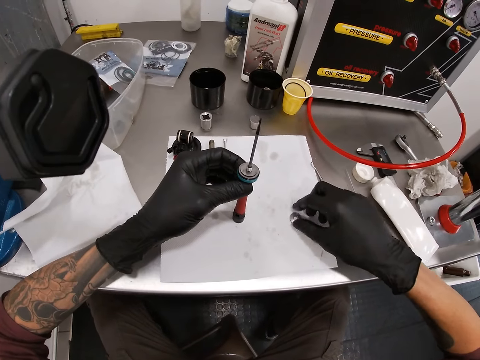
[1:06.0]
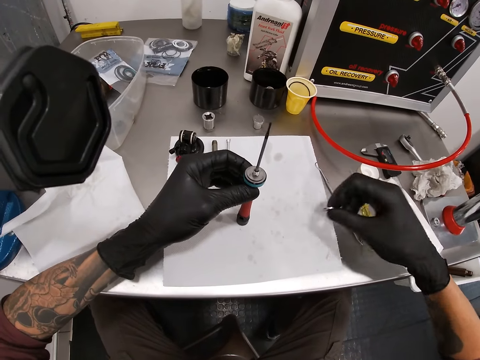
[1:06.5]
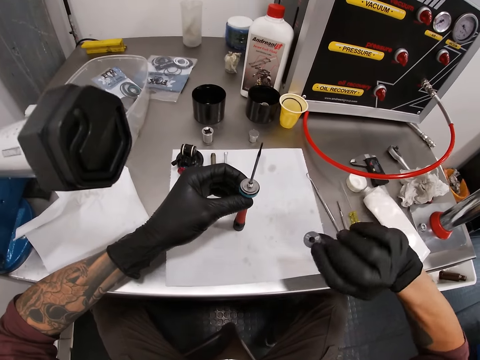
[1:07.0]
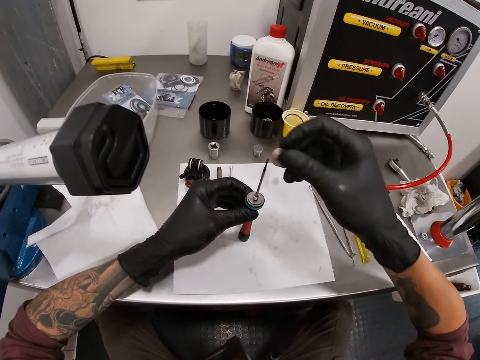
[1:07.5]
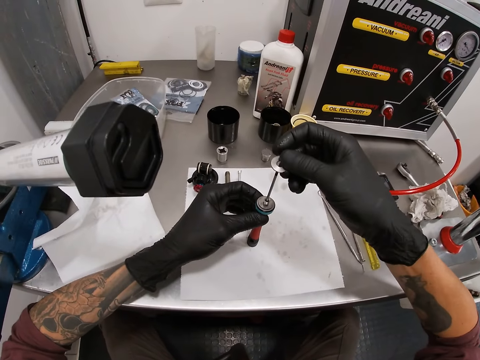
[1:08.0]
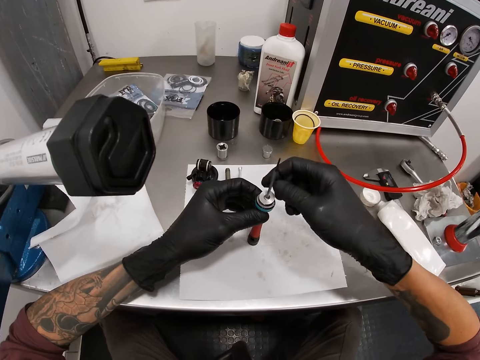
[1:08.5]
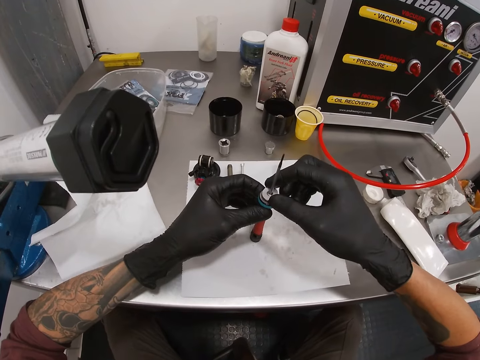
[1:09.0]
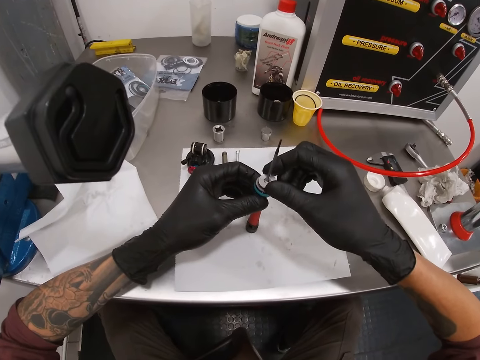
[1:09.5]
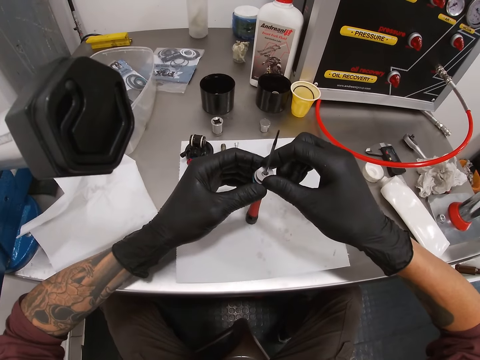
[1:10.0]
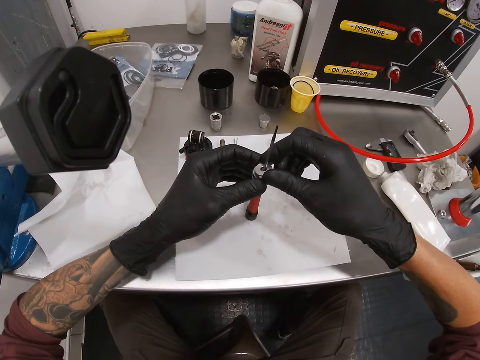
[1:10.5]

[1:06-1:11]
The camera wearer inserts the ring metal in the screwdriver with his right gloved hand.

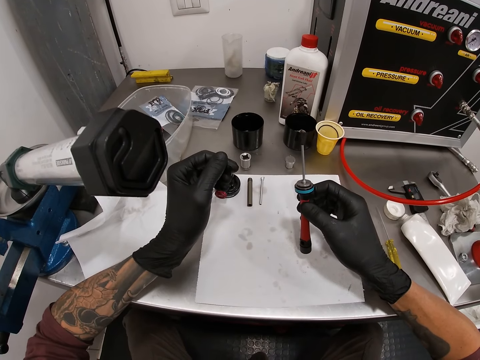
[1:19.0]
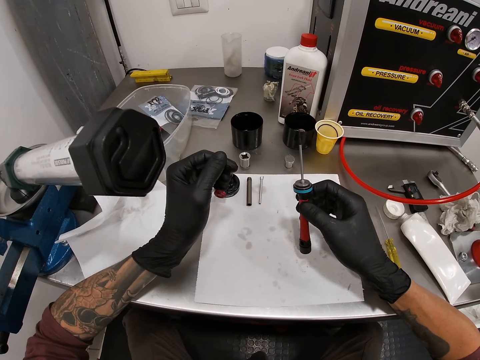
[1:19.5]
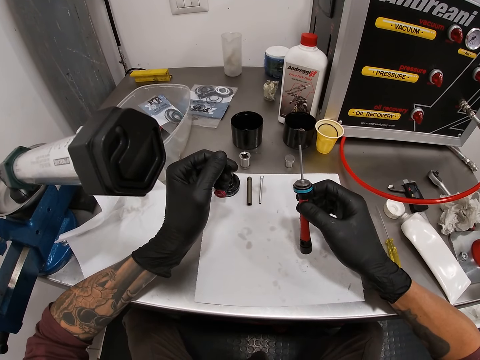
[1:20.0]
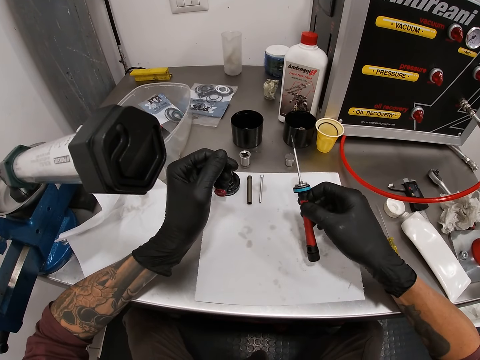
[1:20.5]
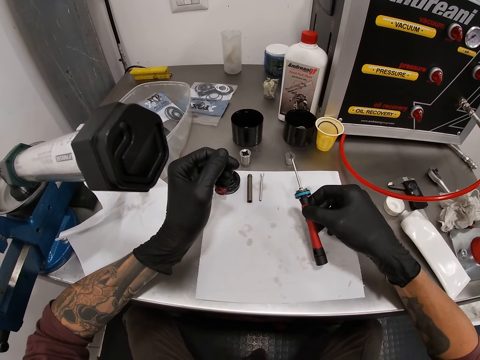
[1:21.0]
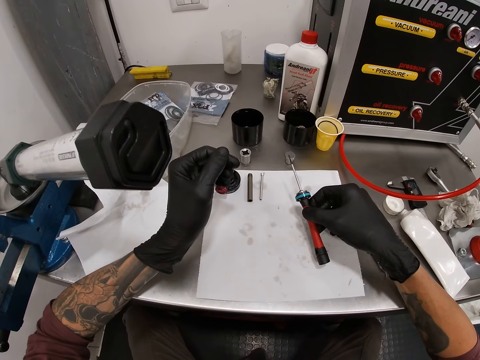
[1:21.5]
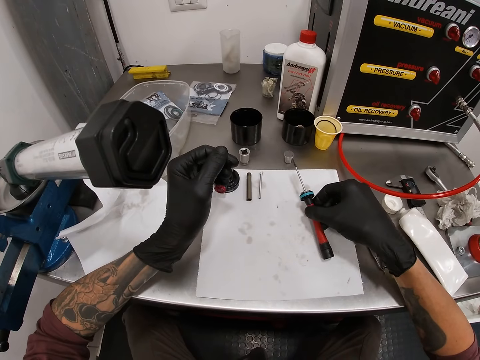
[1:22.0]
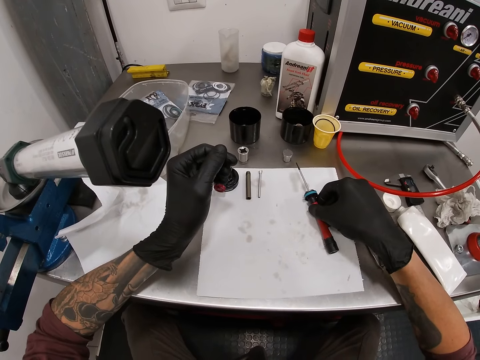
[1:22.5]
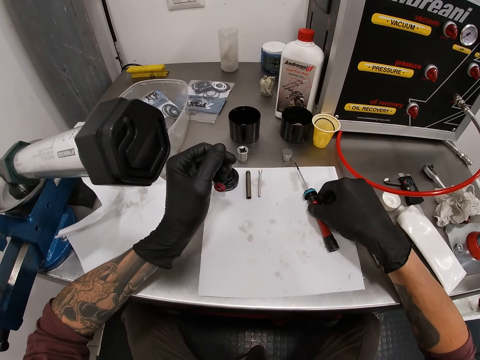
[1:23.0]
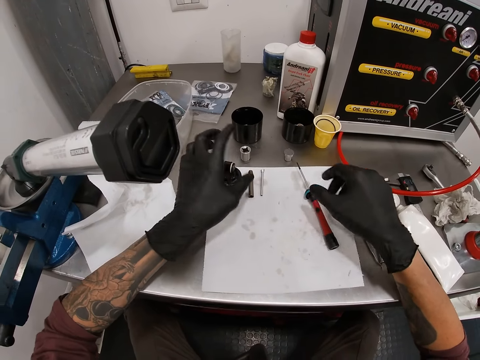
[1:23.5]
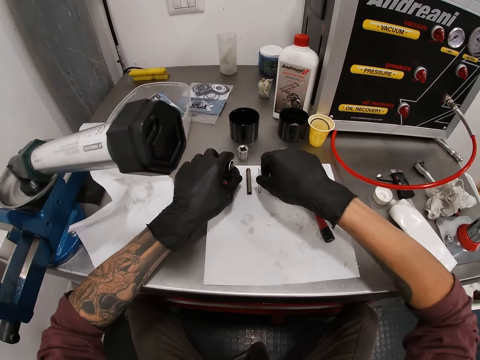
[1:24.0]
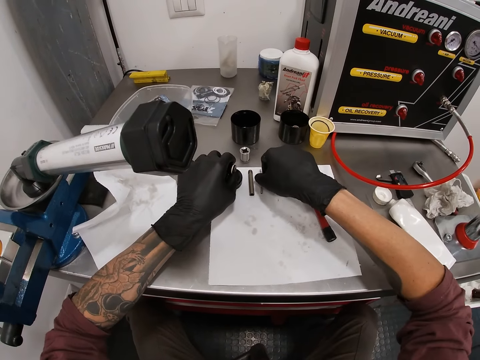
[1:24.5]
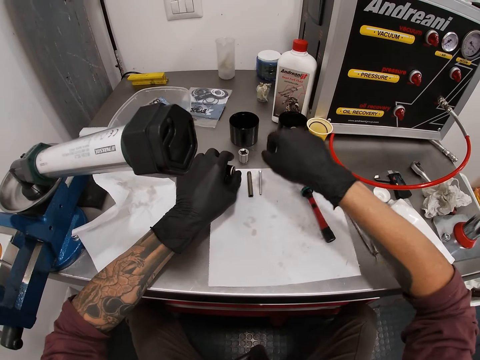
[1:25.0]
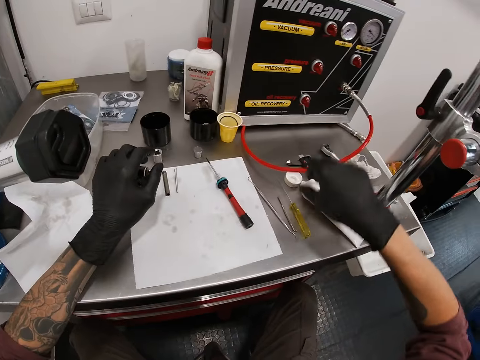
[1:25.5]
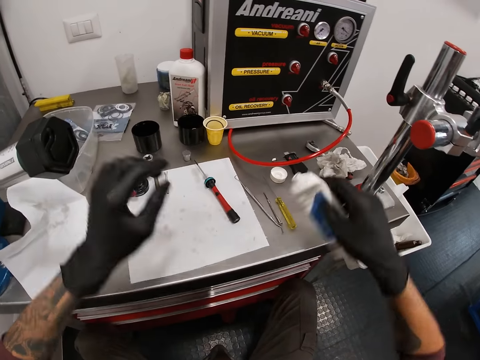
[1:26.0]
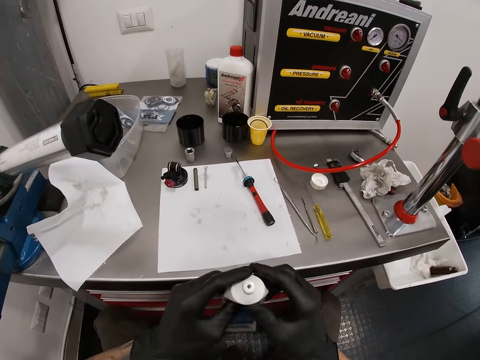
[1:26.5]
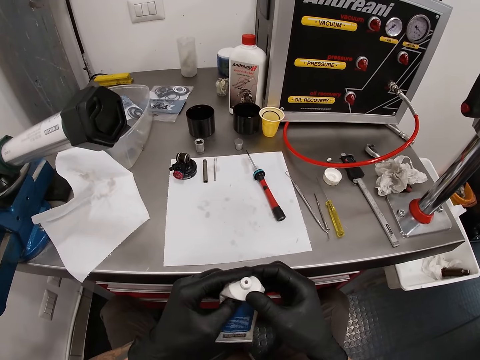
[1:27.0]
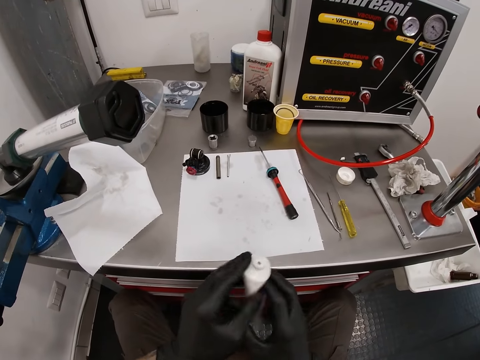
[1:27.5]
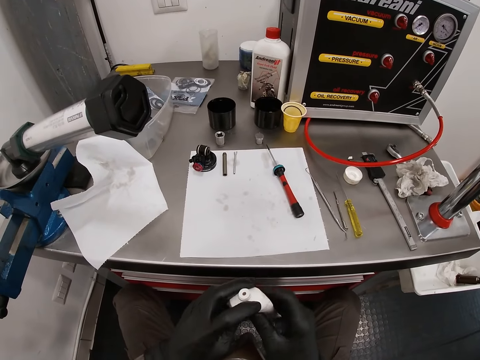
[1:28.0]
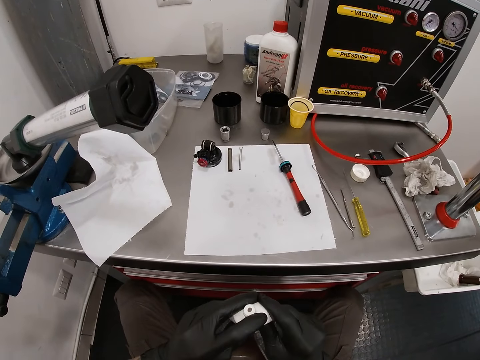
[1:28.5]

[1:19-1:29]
The camera wearer drops the screwdriver on the table with his right gloved hand. He holds a metal. He picks a tube or packet of grease on the table with his right gloved hand. He presses the tube with his gloved hands.

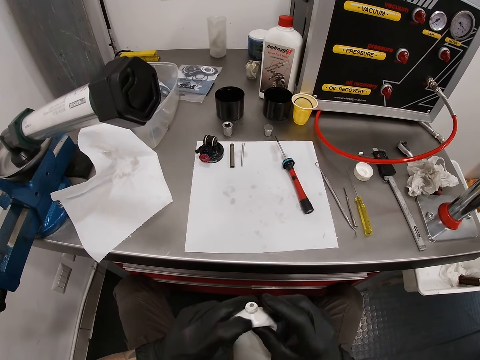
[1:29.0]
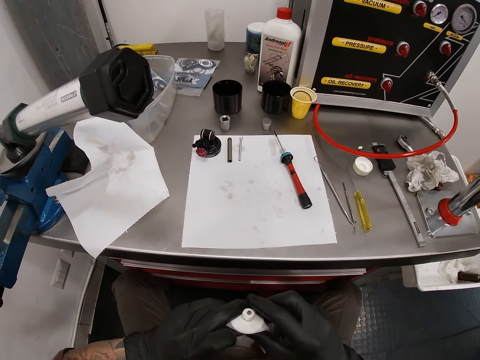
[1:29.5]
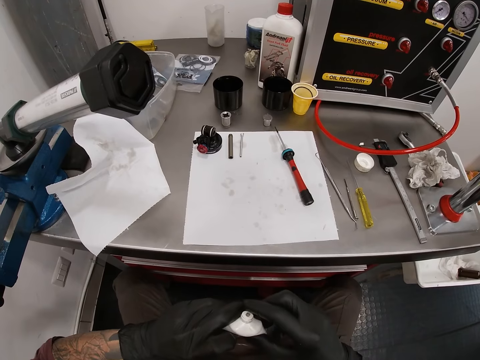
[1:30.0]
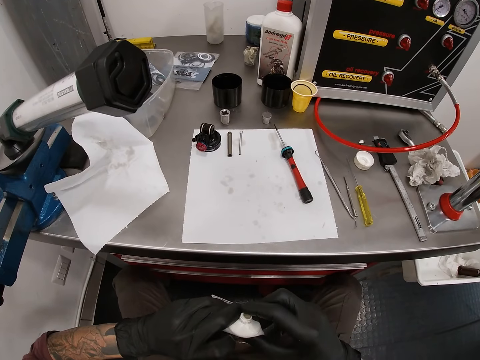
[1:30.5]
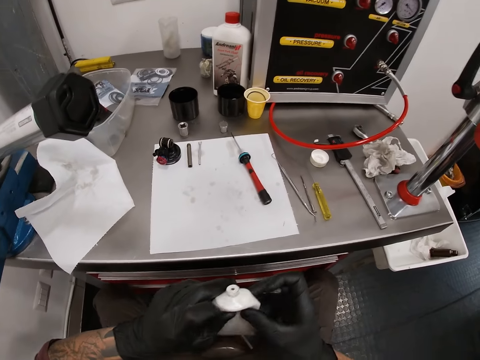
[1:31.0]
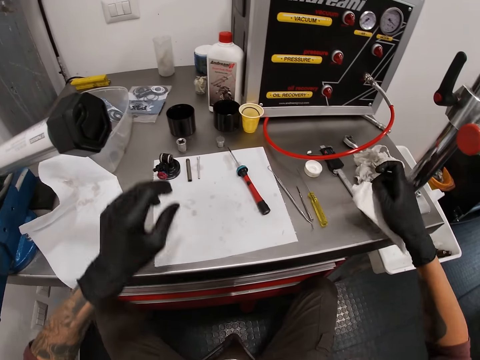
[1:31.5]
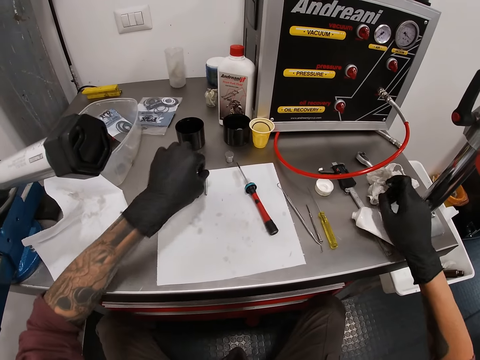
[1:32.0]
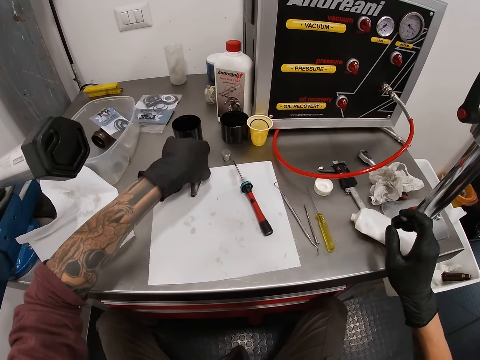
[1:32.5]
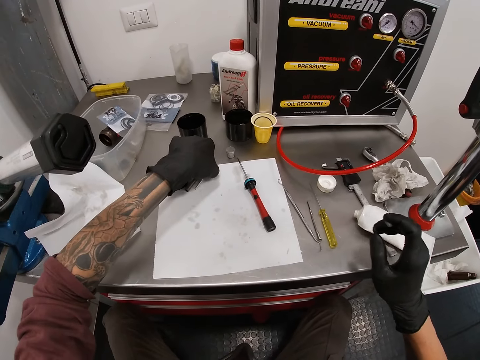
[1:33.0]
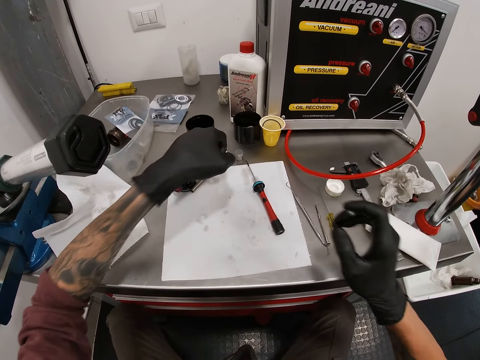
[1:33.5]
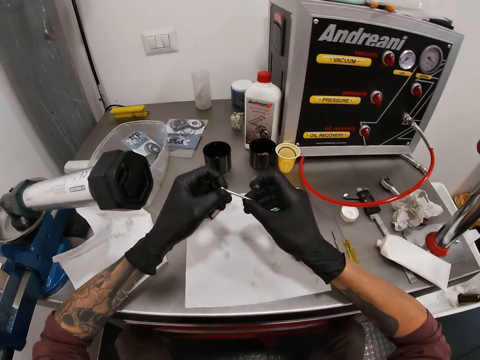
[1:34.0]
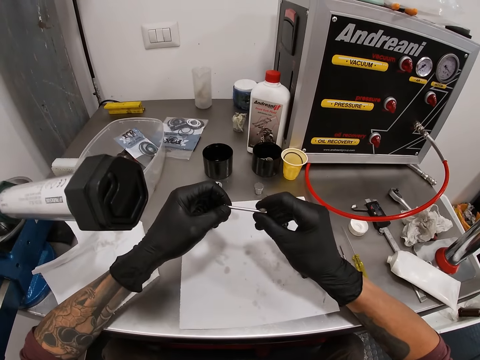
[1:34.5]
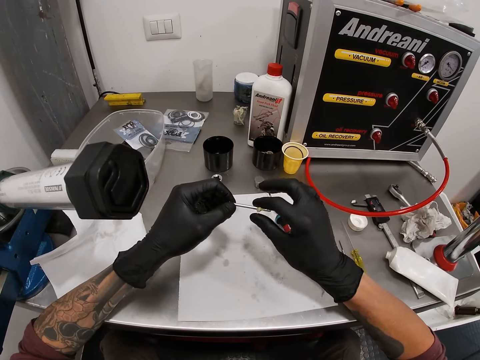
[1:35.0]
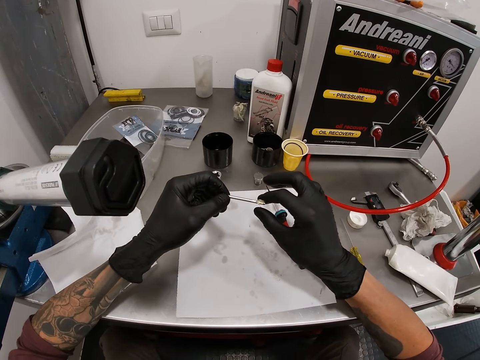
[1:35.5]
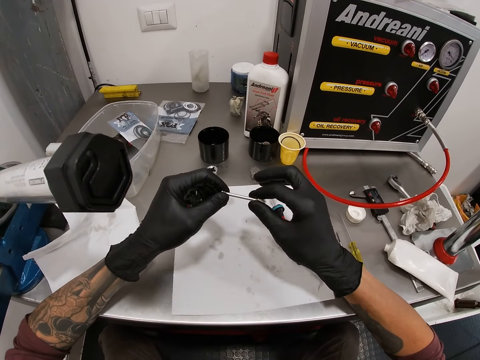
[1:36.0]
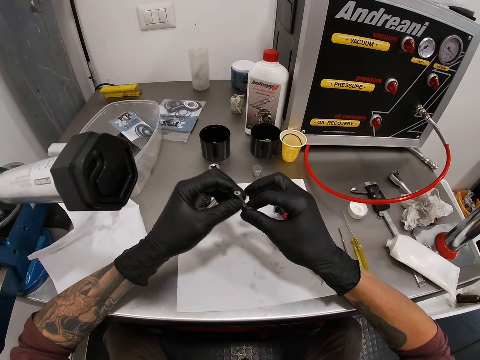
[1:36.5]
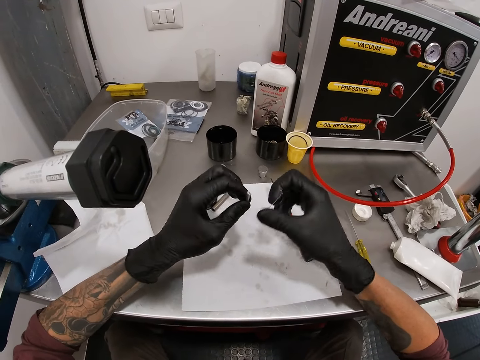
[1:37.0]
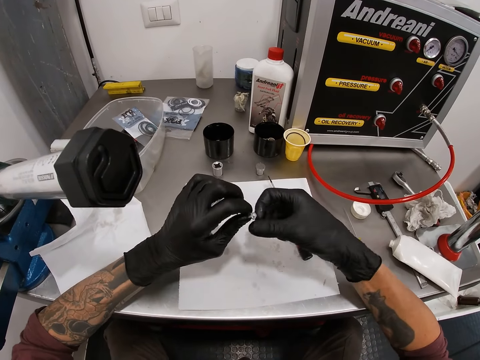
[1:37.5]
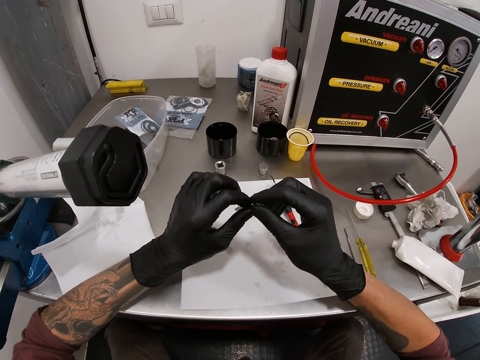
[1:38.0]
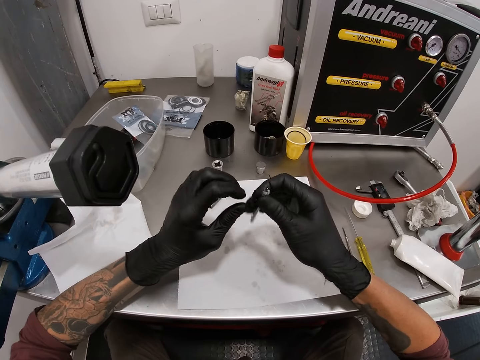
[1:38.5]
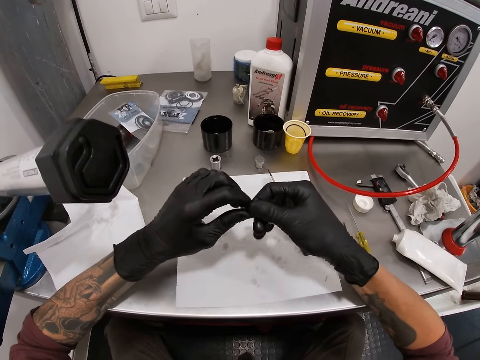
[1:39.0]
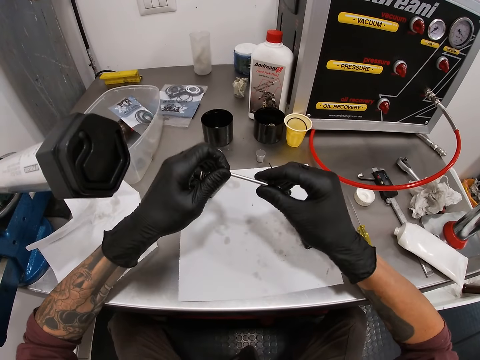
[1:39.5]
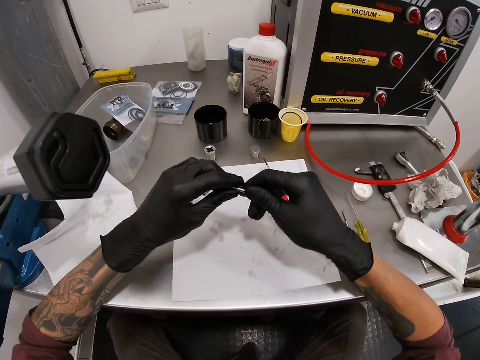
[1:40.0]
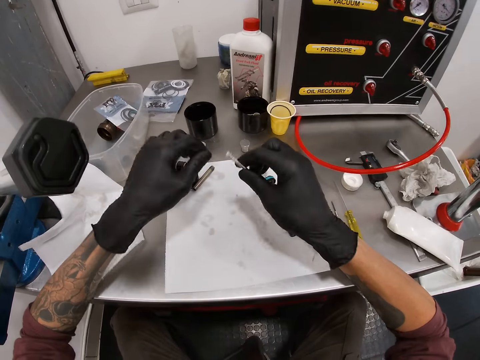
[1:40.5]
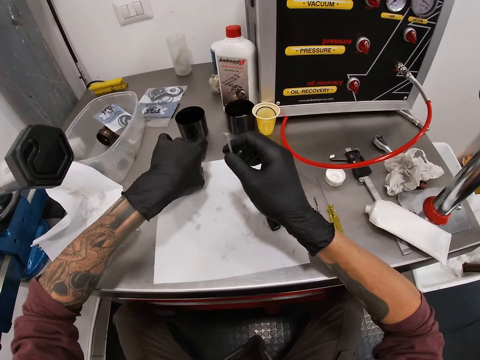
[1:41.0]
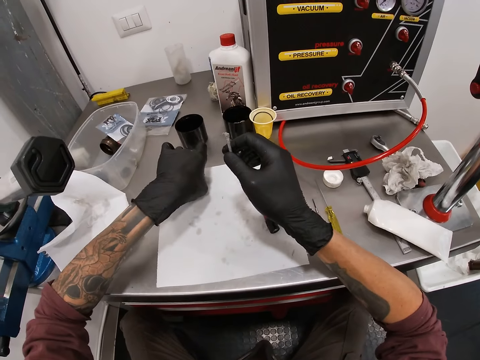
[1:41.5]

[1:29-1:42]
The camera wearer puts some glue or grease from the tube on his right gloved hand. He drops the tube on the table with his right gloved hand. He picks up a screw or metal on the table with his left gloved hand. He applies the glue on the screw in his left gloved hand with his right gloved hand. He holds the metal. He picks up a bolt on the table with his left gloved hand.
